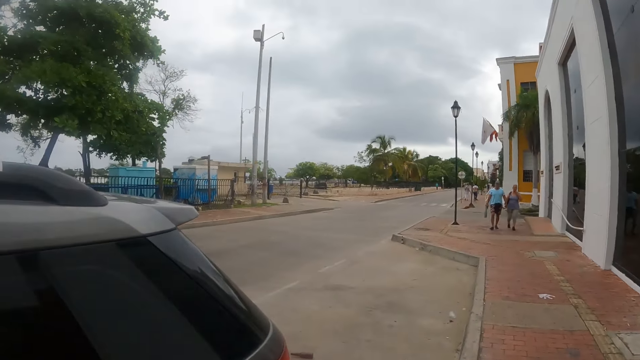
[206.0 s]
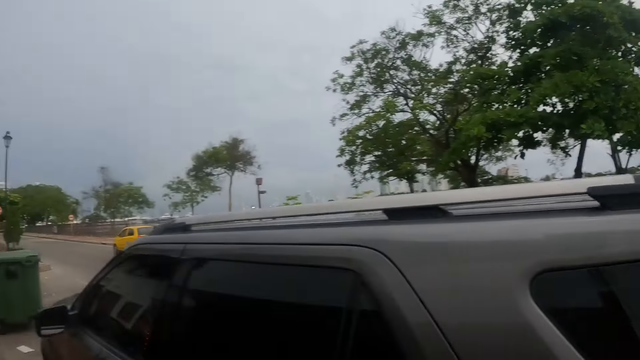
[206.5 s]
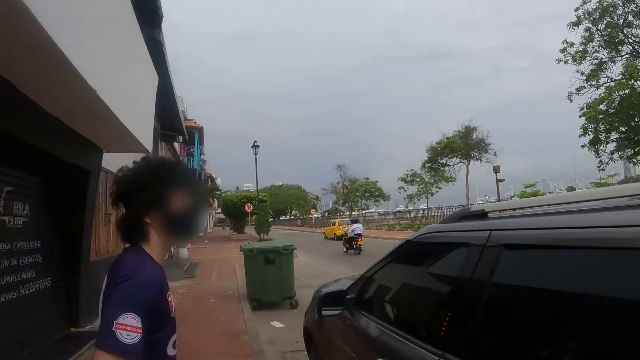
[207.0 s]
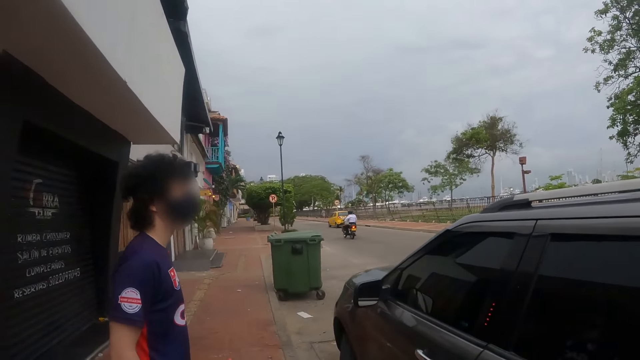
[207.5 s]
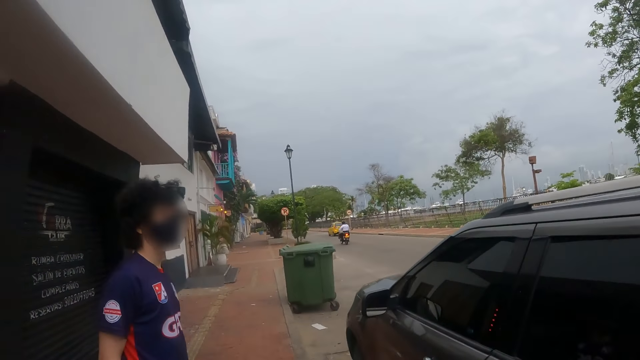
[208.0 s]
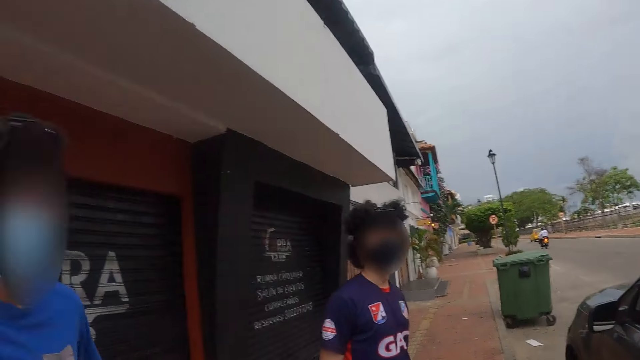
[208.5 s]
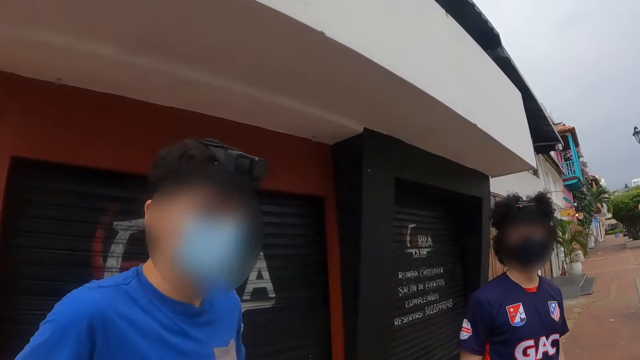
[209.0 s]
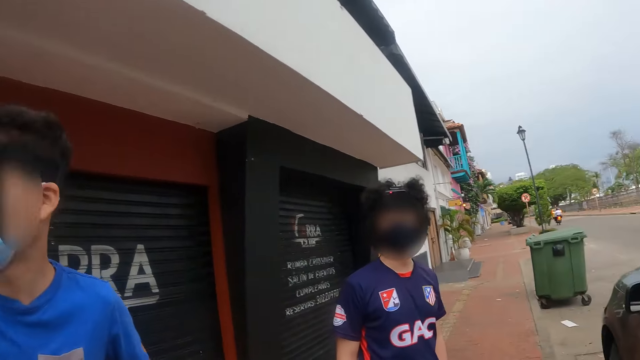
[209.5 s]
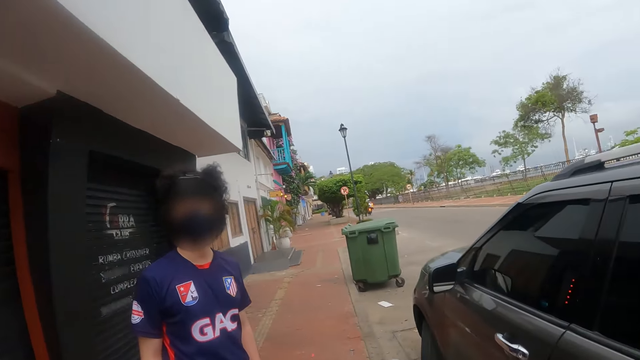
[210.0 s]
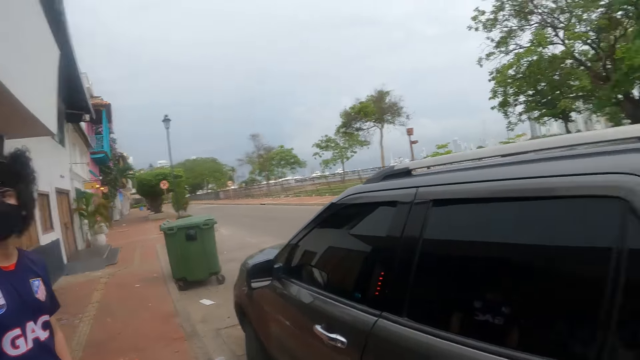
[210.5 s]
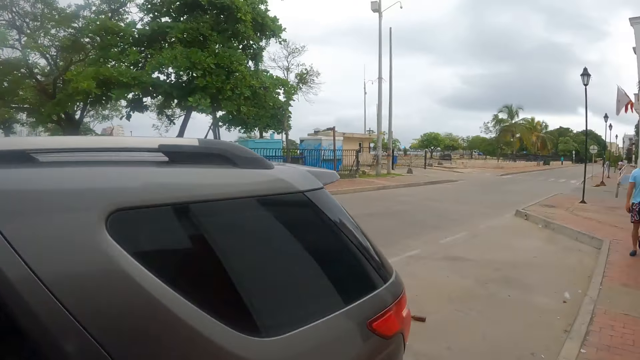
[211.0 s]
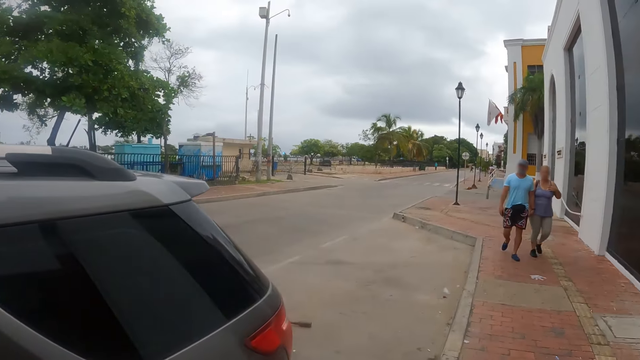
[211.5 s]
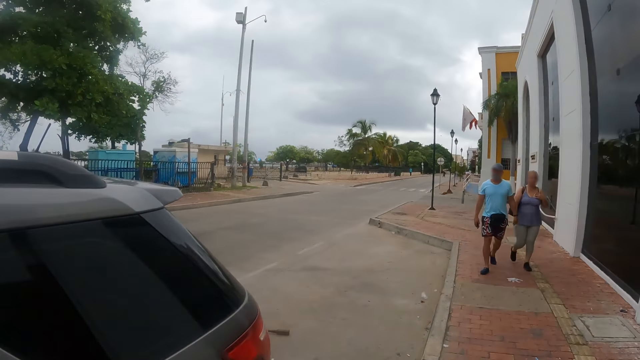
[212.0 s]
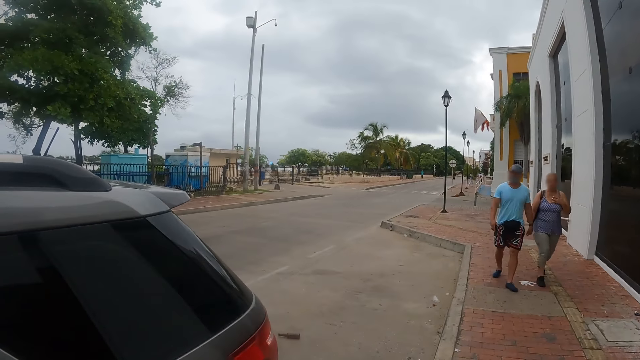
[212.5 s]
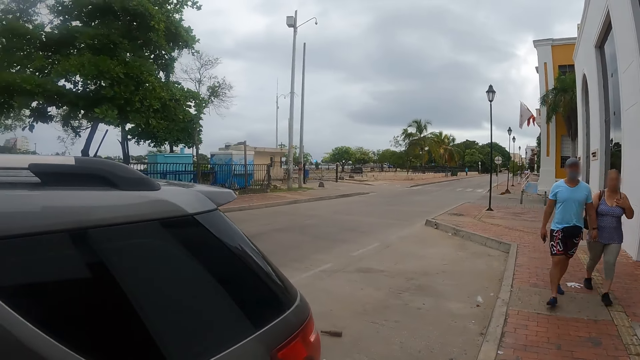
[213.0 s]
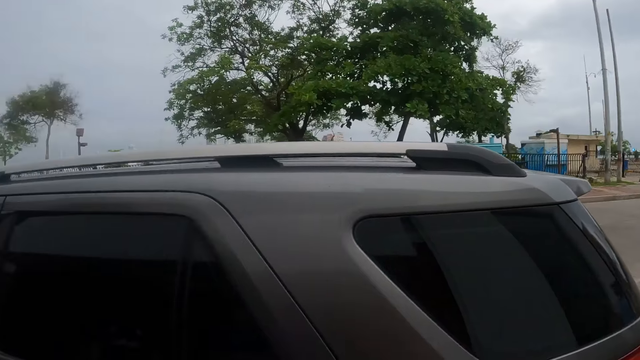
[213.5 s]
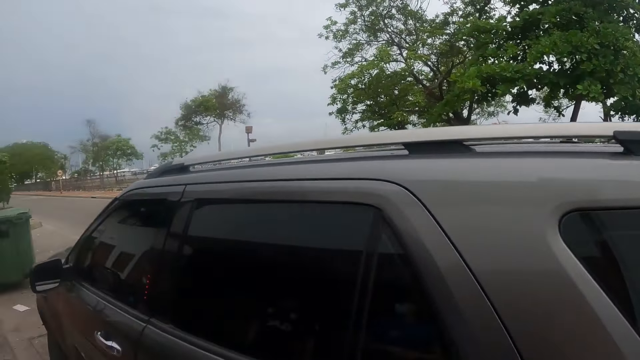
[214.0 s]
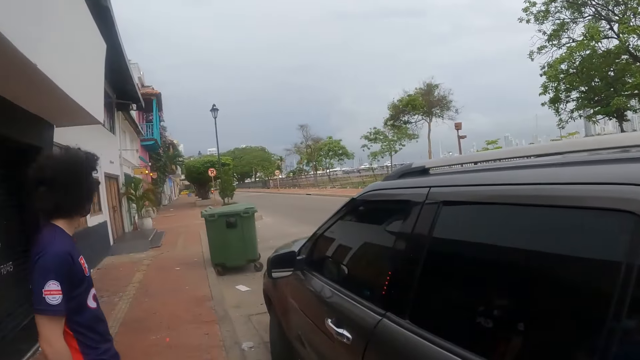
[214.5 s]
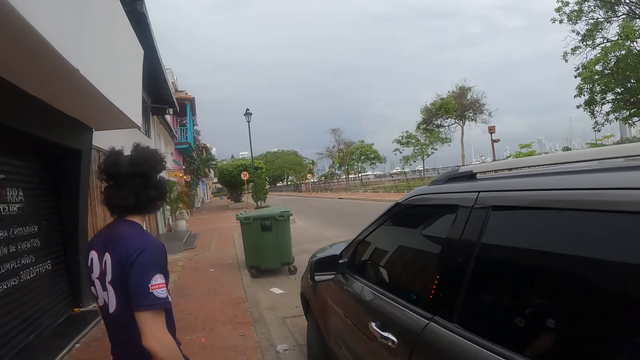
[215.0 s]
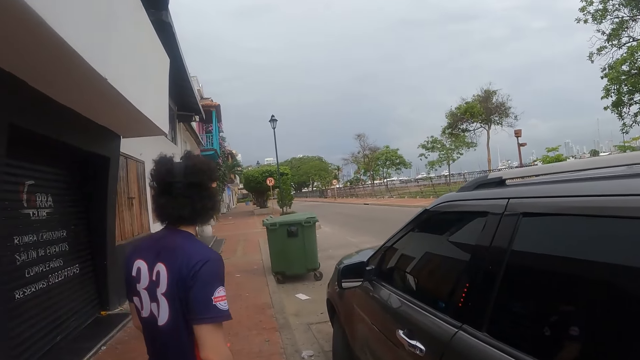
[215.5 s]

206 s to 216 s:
The camera wearer looks at the road. They look around. They face a man and another man. They look at the road.

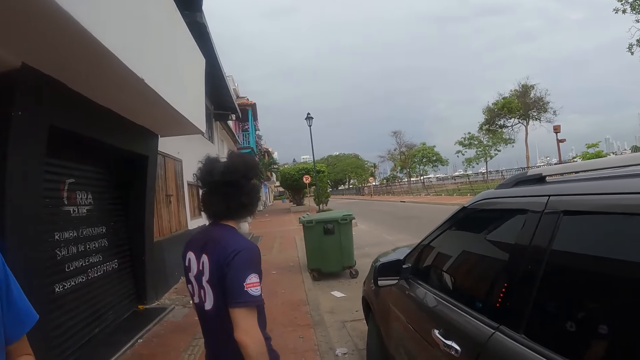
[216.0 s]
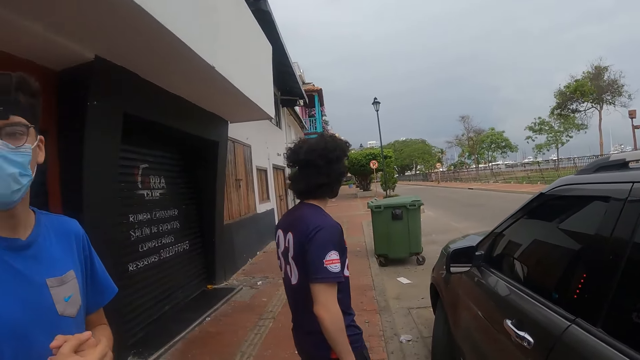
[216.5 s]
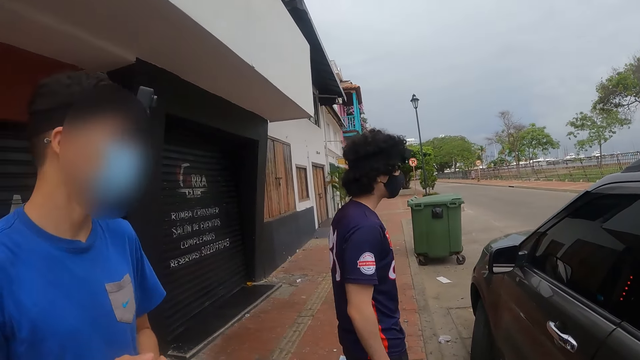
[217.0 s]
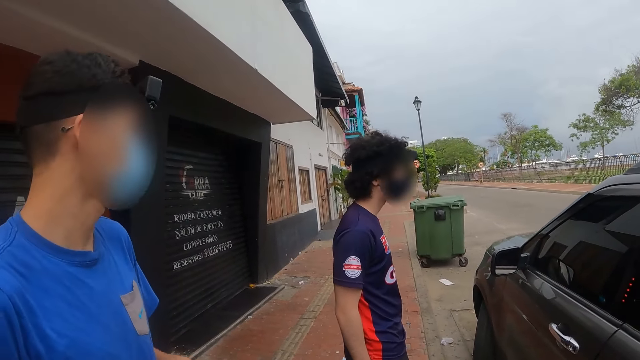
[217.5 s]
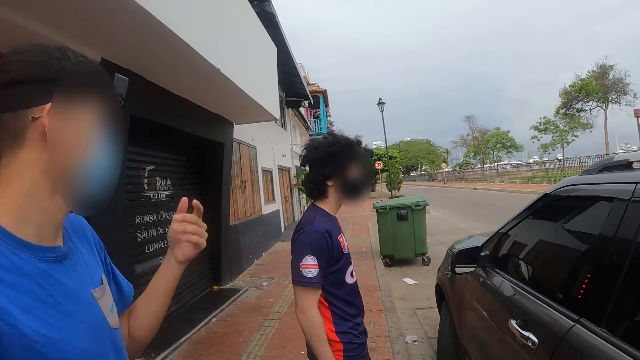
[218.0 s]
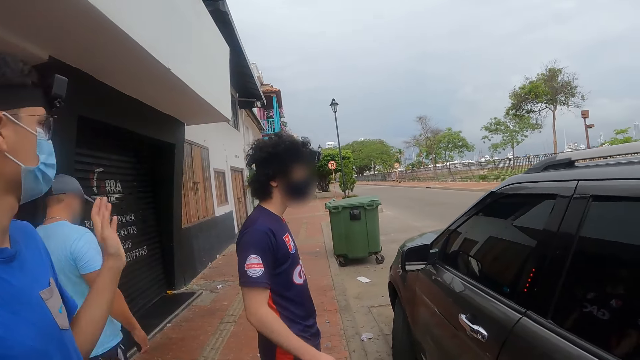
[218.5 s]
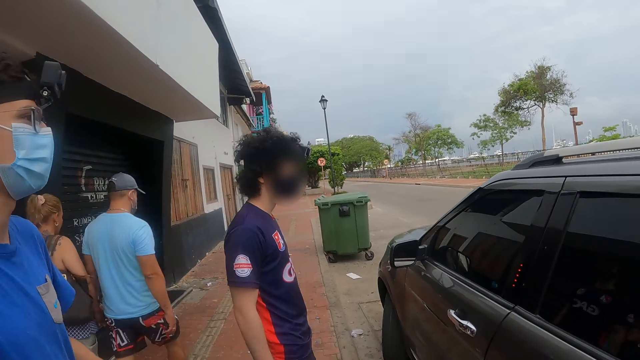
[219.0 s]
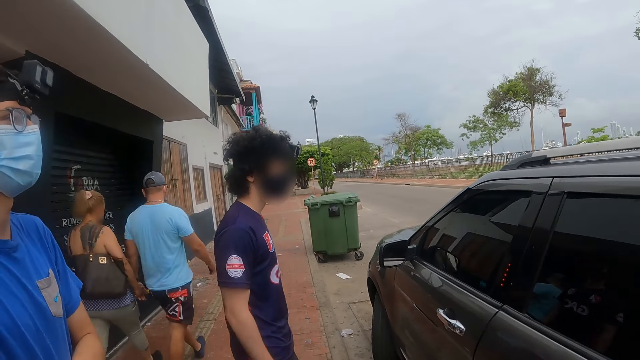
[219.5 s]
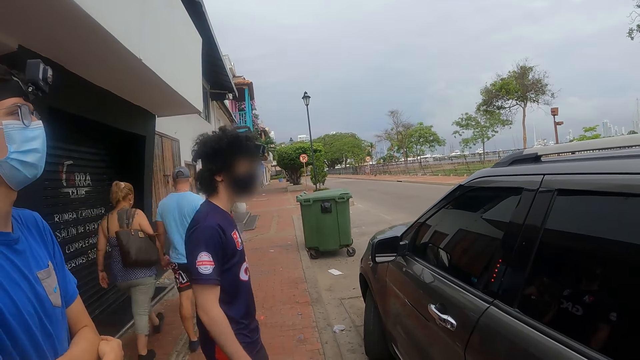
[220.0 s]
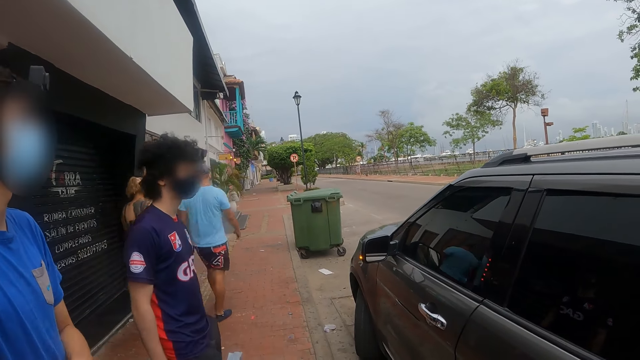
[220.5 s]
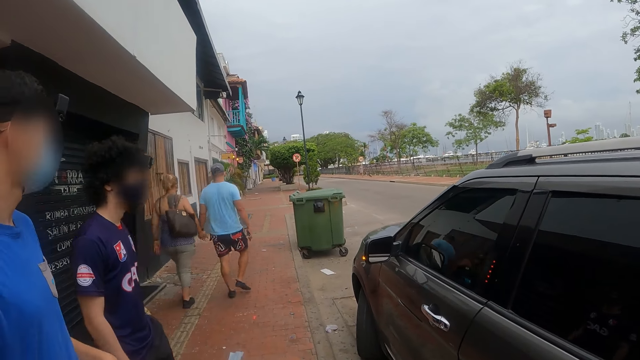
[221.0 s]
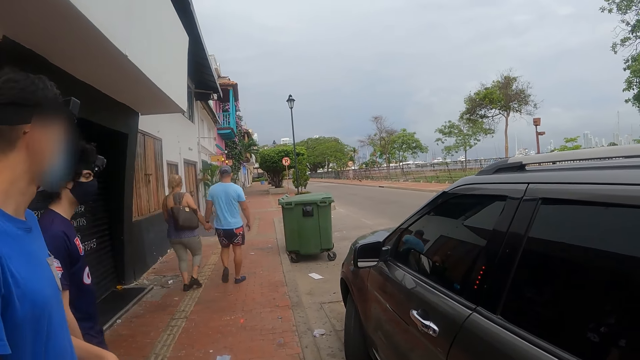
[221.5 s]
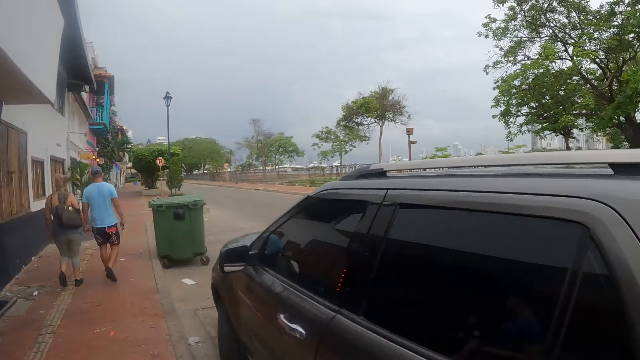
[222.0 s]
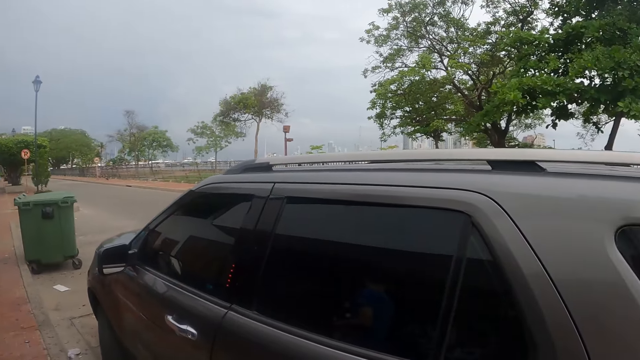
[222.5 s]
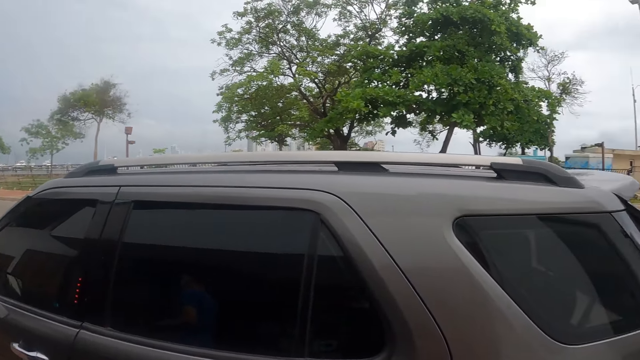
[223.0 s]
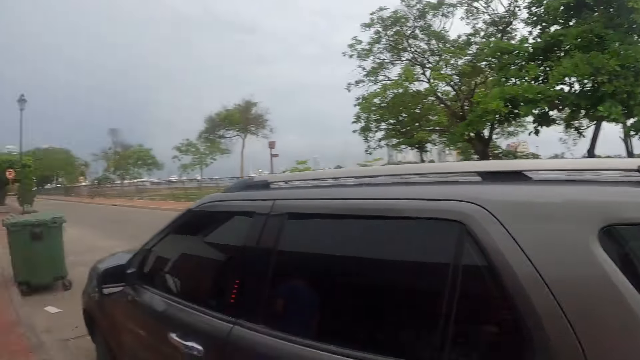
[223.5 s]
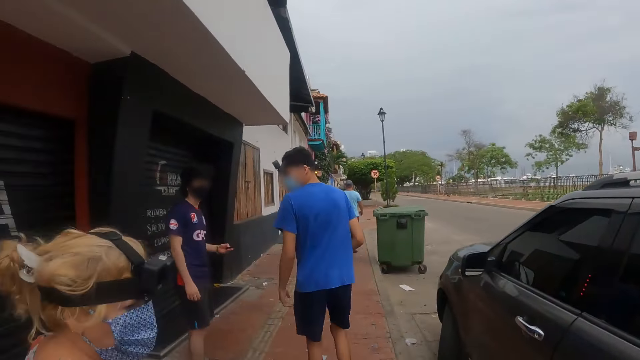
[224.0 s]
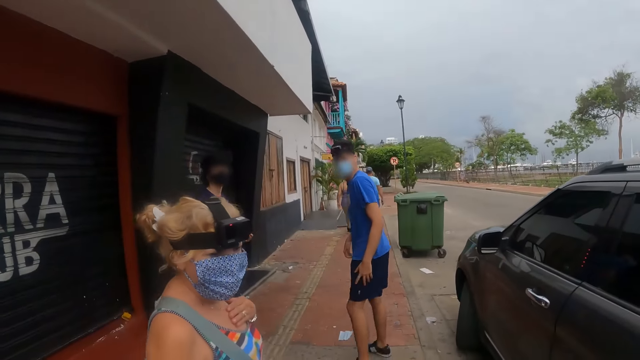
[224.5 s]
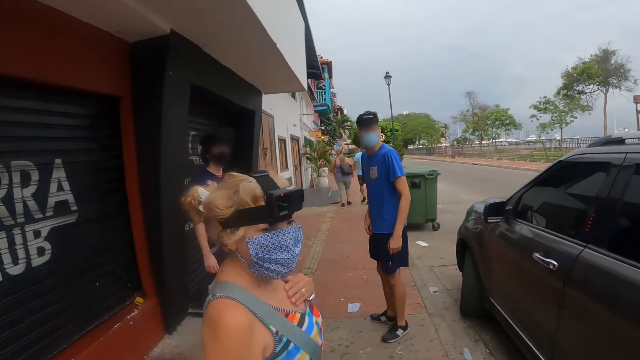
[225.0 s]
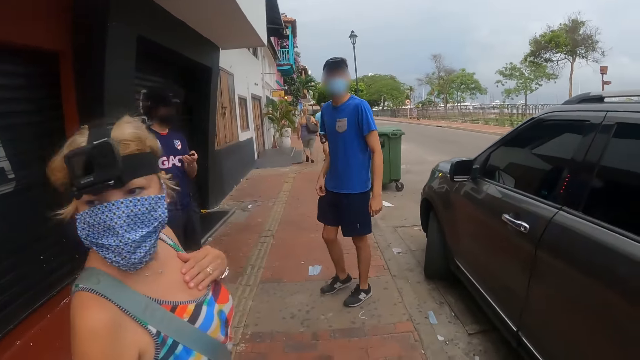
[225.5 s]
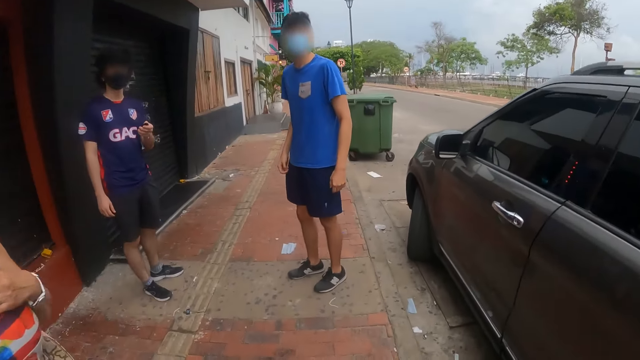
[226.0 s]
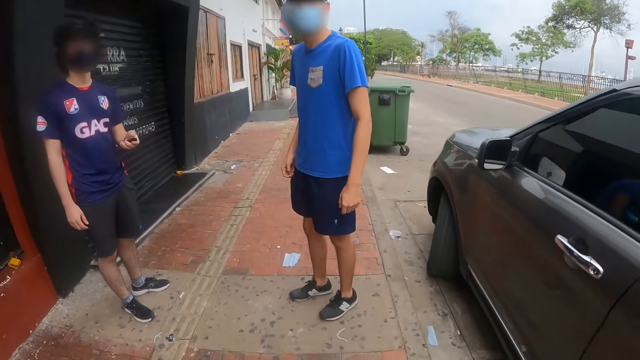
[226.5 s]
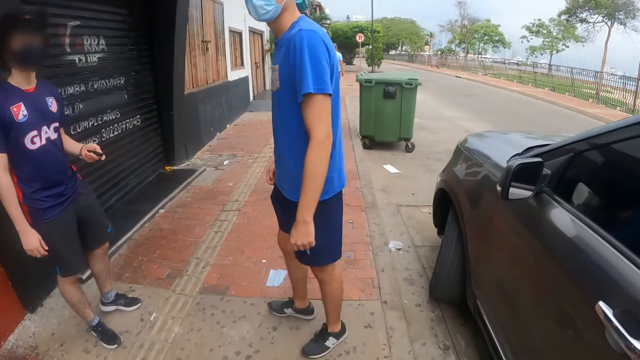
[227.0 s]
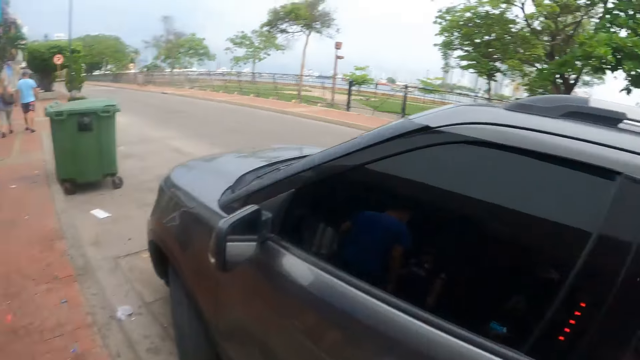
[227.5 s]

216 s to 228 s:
The camera wearer faces a man and another man.
